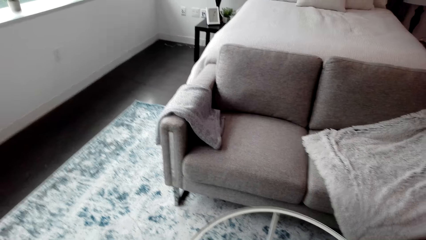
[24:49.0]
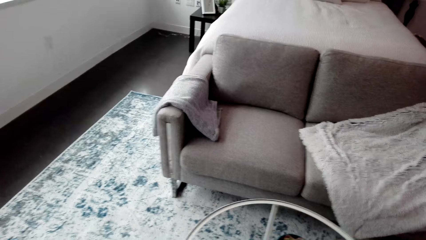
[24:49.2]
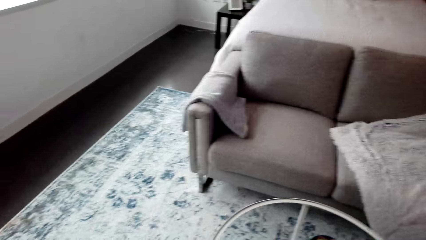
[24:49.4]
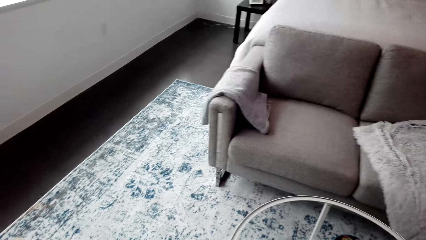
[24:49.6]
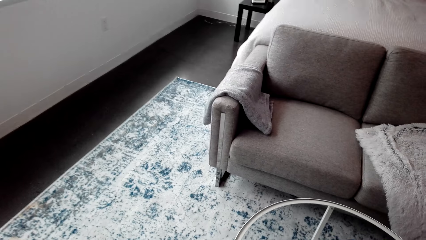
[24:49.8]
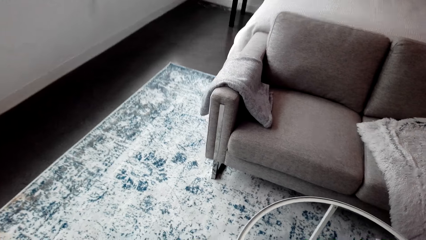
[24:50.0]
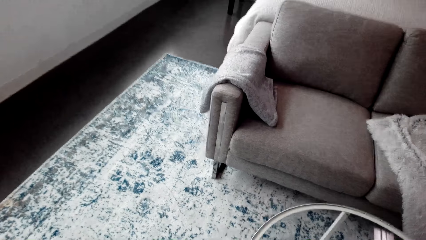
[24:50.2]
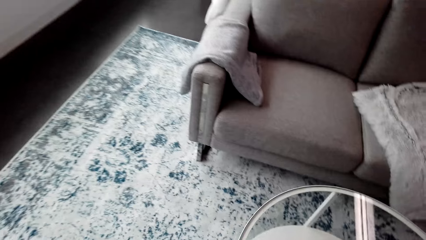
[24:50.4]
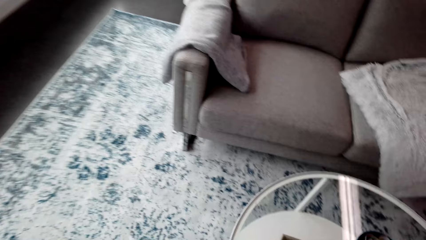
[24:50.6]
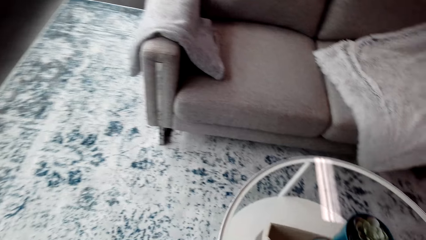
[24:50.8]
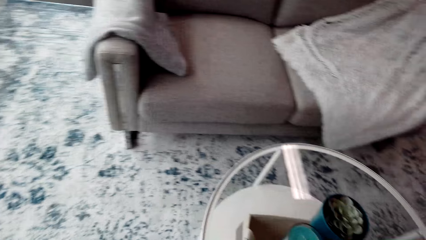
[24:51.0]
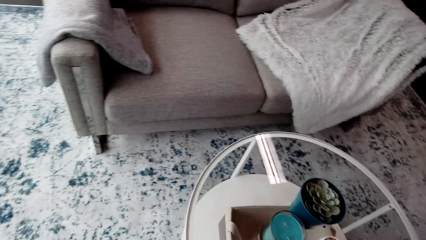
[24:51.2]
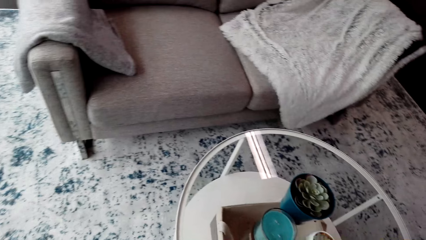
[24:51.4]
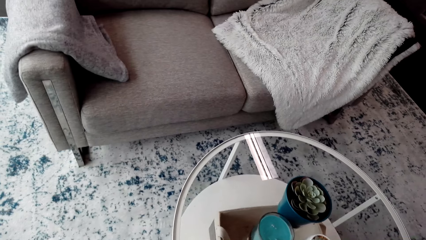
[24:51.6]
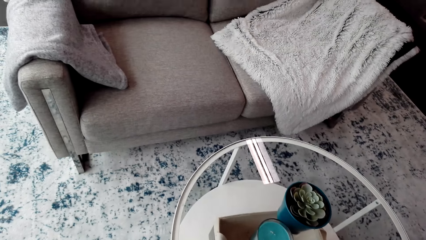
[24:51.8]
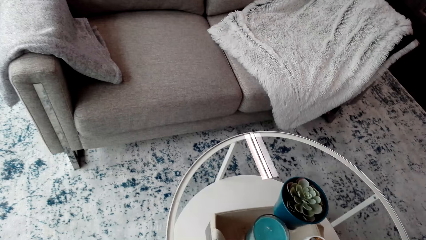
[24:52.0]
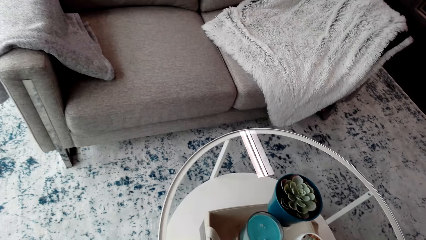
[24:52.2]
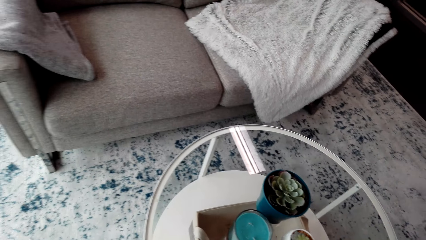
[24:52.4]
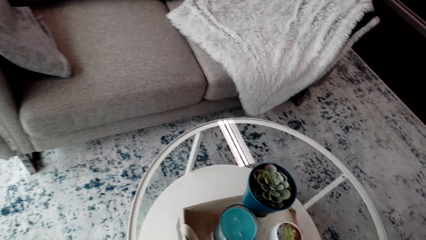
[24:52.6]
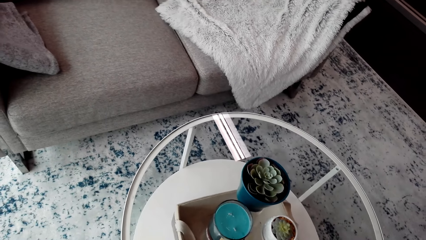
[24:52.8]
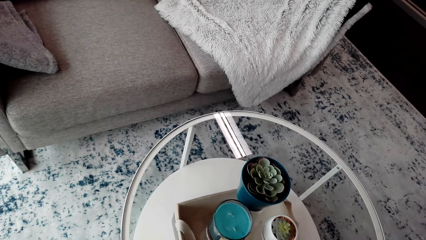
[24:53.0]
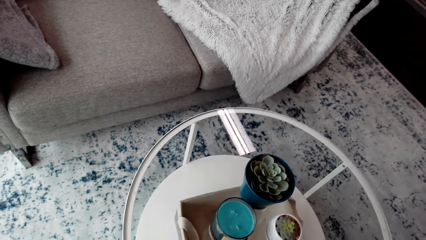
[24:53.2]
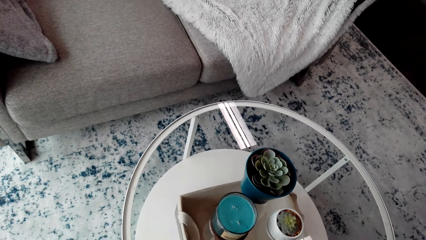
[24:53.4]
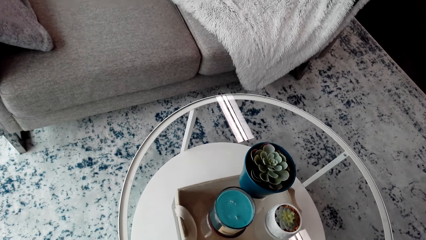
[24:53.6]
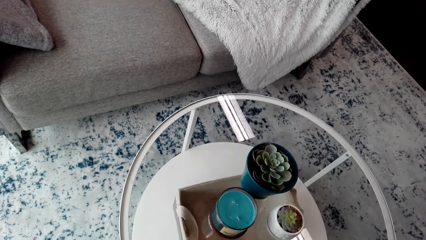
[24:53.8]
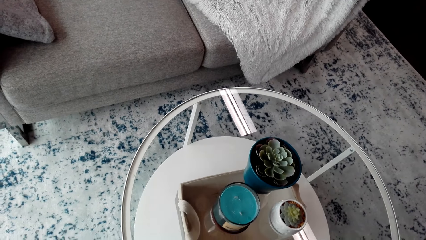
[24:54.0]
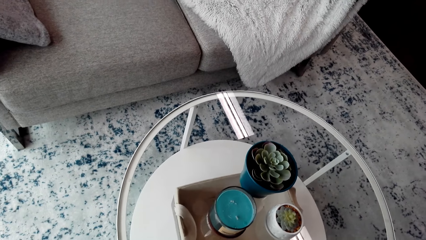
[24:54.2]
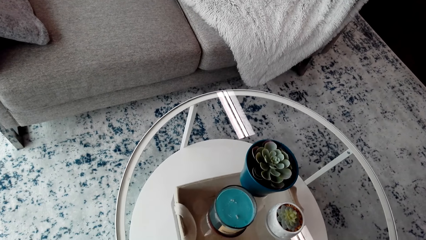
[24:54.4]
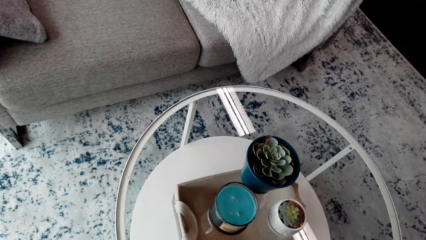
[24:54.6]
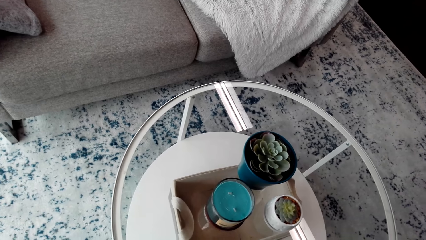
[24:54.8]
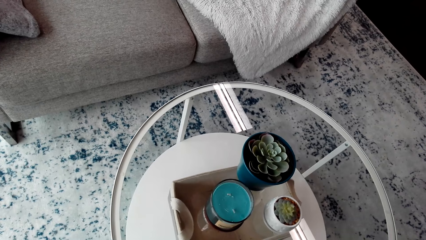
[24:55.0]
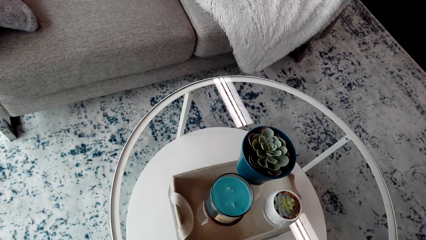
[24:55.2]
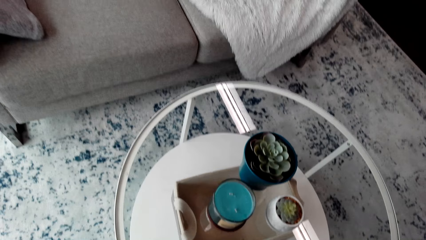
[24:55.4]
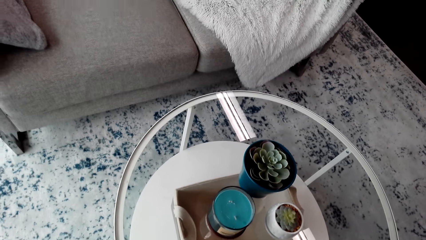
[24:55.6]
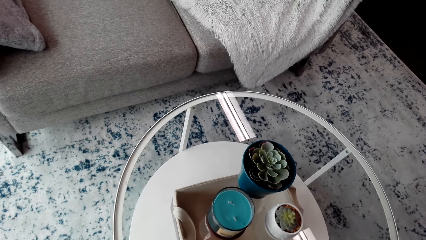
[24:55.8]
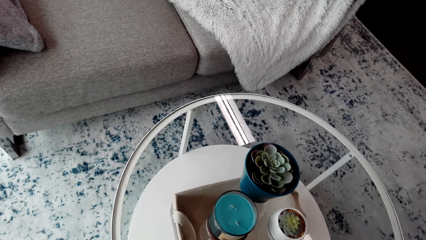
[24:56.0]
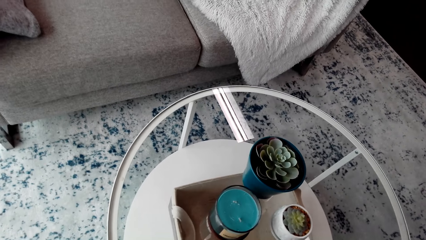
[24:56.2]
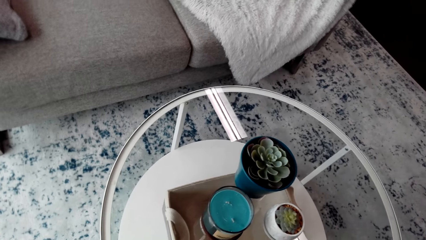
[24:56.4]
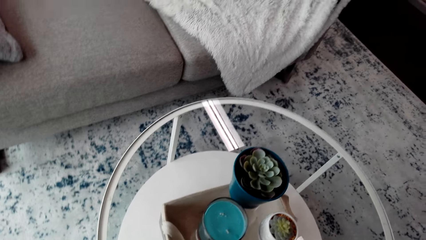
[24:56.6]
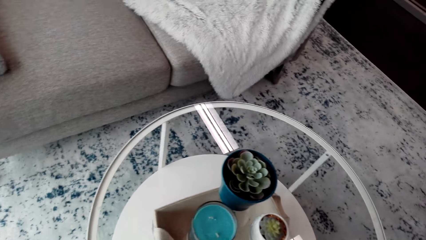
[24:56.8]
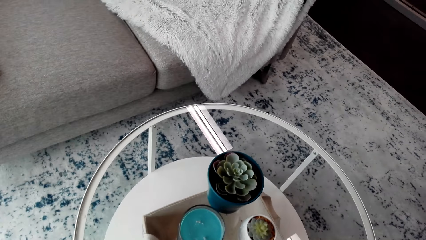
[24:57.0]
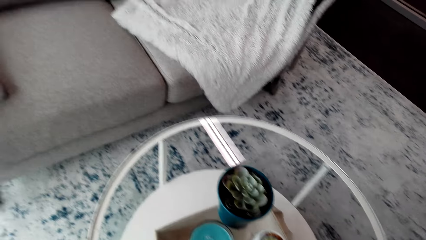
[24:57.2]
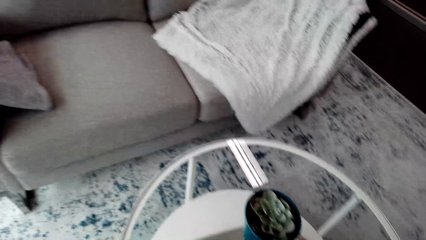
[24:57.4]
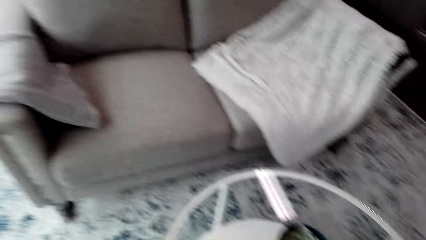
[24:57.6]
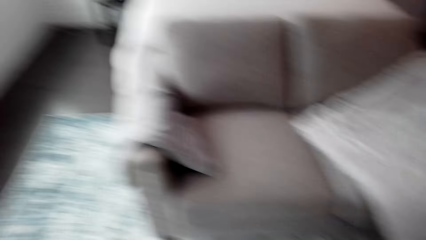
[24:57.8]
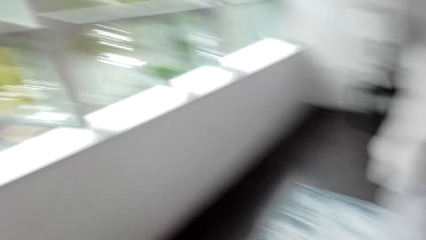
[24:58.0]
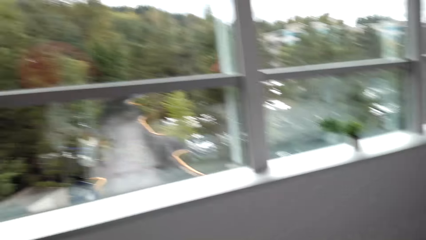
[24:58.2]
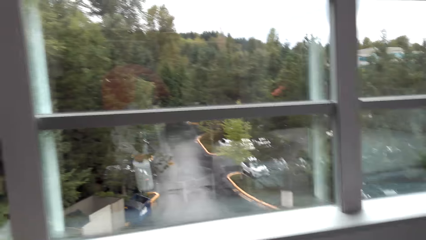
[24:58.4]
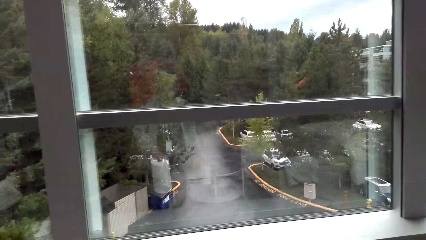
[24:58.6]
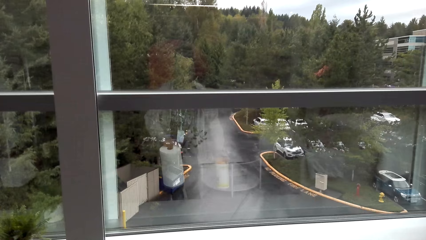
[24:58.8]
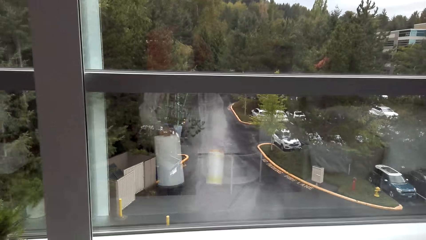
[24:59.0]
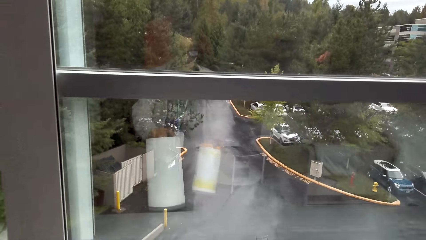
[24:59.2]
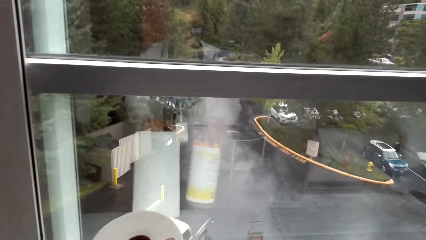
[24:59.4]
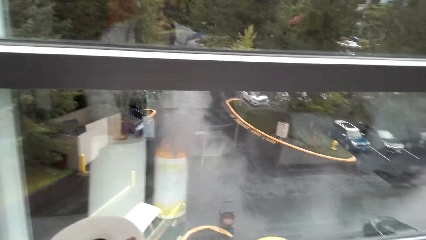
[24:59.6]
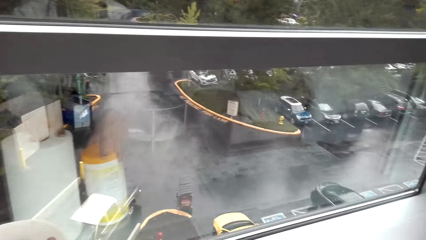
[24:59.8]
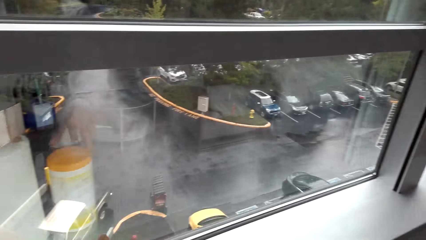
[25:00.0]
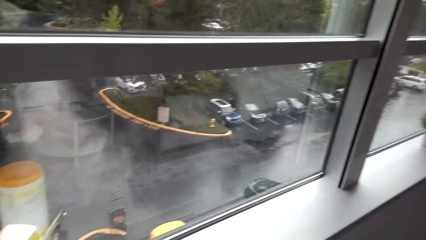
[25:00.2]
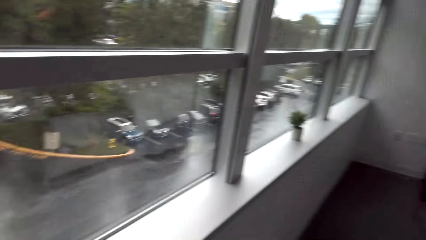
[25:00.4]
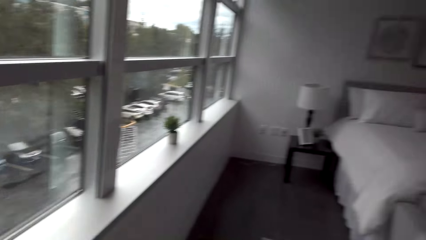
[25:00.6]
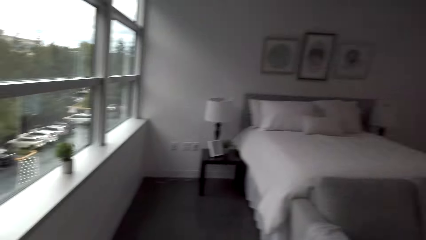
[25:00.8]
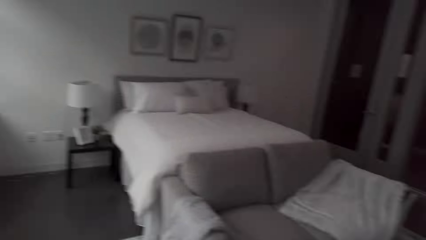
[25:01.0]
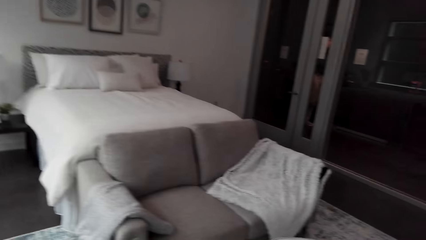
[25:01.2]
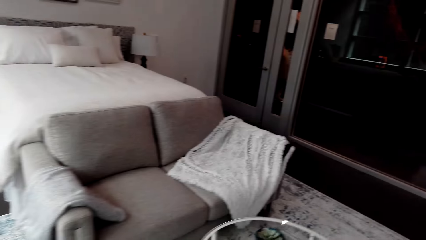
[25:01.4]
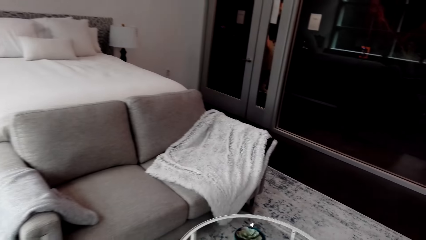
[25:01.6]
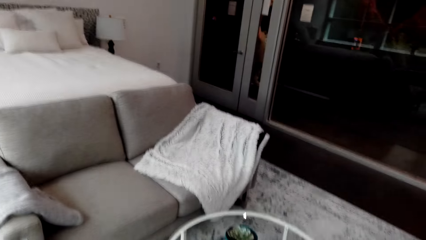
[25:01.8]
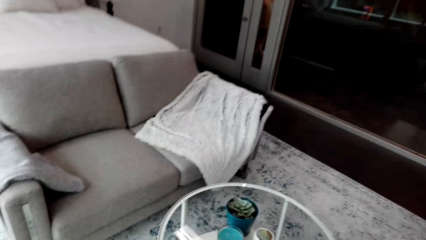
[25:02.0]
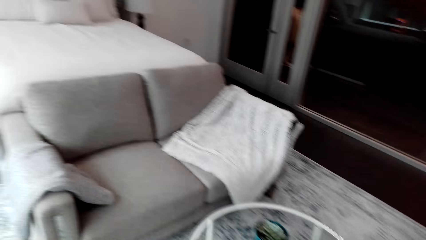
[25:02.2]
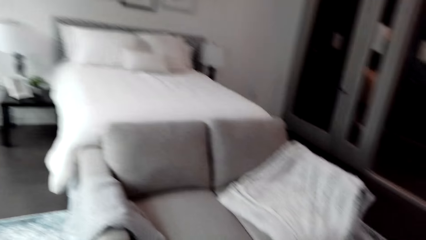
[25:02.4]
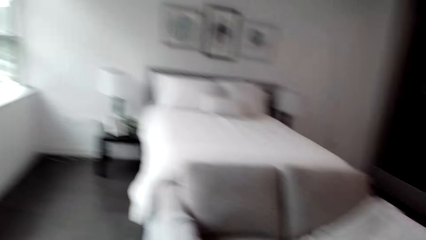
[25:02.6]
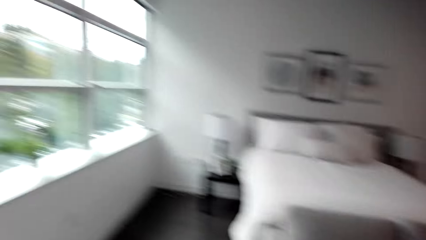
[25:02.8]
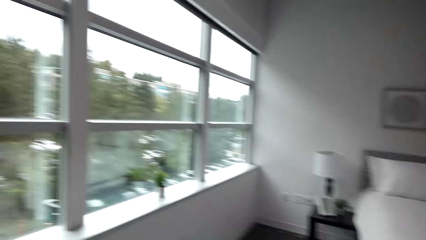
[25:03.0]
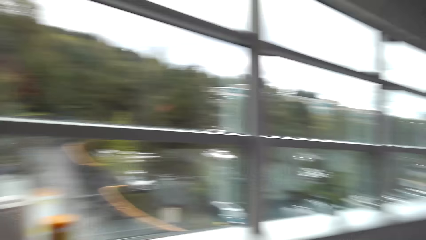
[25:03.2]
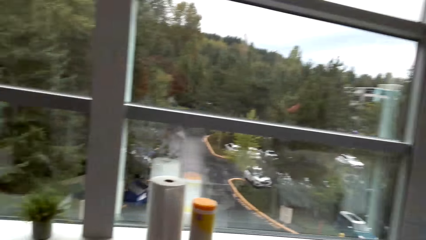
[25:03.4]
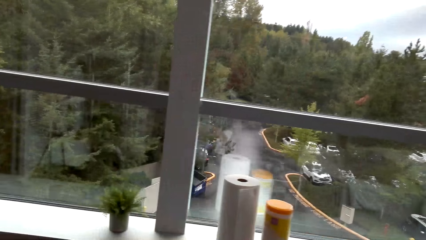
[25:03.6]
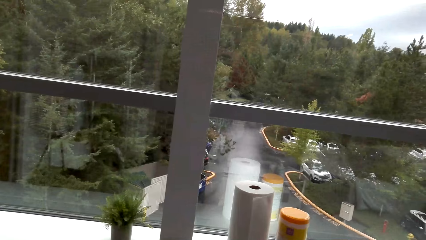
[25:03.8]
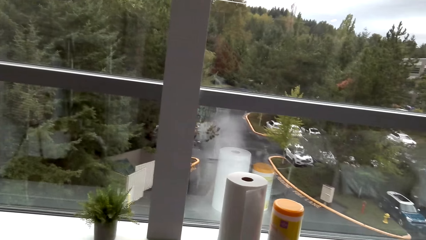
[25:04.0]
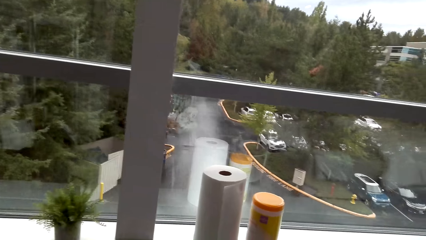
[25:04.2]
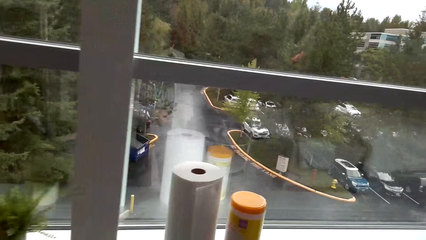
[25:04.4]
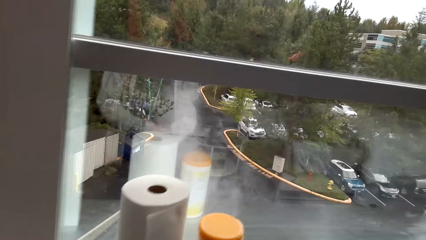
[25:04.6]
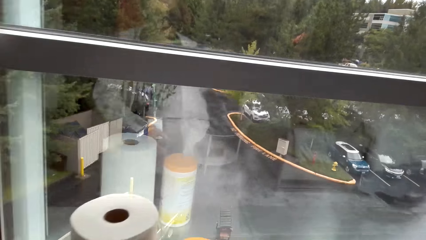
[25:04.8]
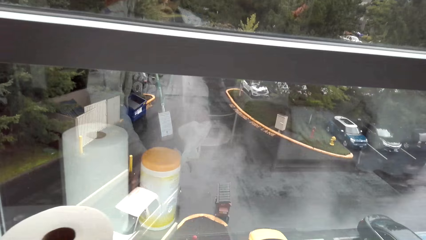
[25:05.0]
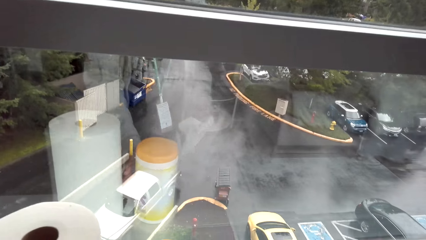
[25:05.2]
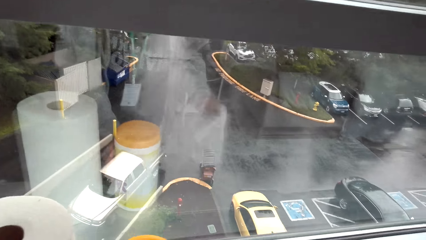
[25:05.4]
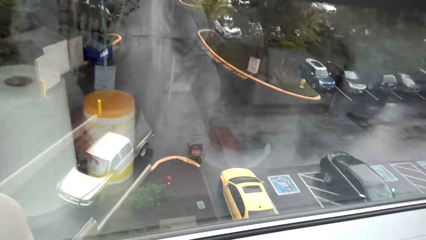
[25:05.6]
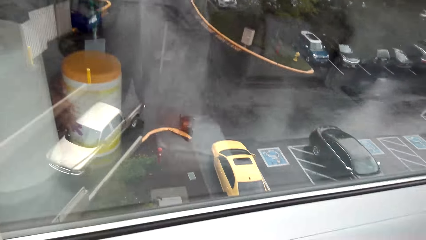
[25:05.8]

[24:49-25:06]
The camera wearer places the tissue towel roll and plastic container near the window. They wipe the window pane with a tissue towel.
